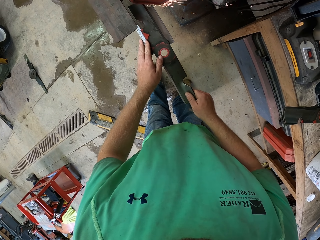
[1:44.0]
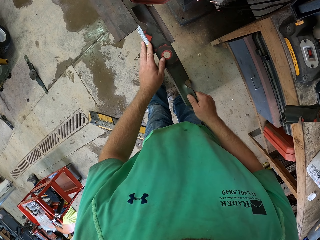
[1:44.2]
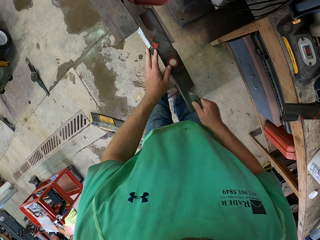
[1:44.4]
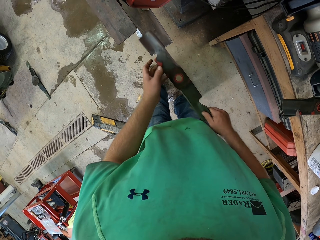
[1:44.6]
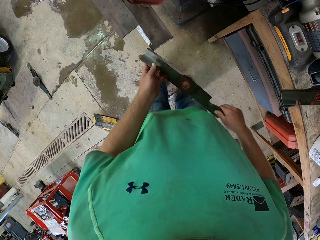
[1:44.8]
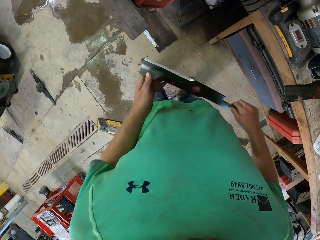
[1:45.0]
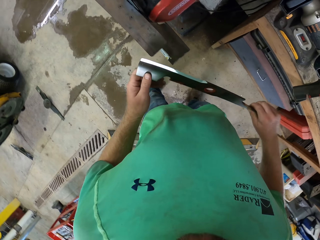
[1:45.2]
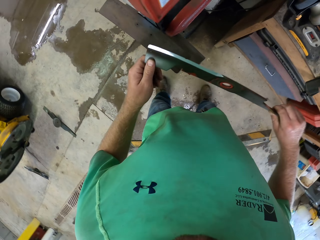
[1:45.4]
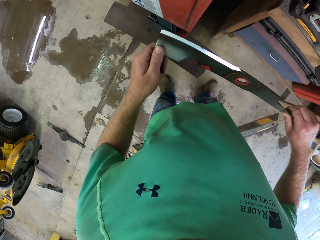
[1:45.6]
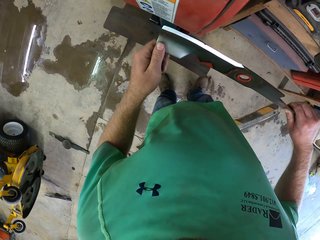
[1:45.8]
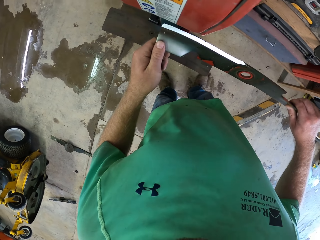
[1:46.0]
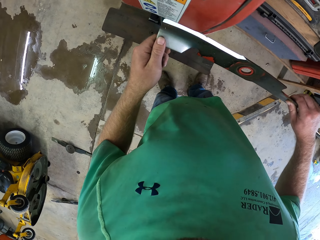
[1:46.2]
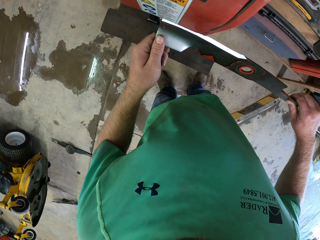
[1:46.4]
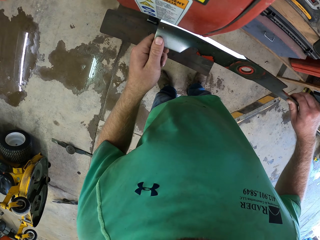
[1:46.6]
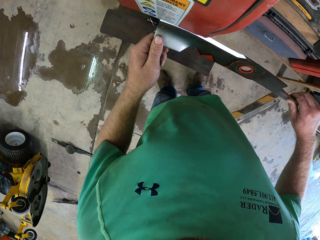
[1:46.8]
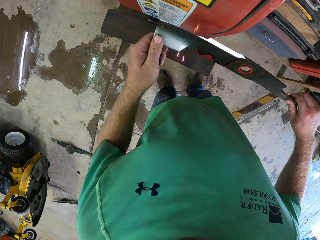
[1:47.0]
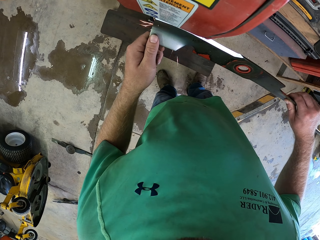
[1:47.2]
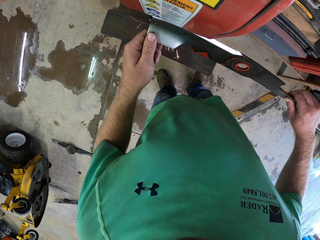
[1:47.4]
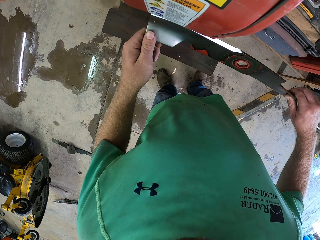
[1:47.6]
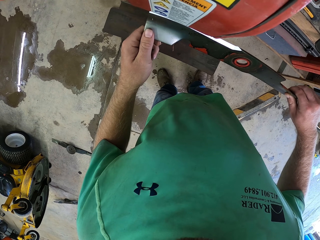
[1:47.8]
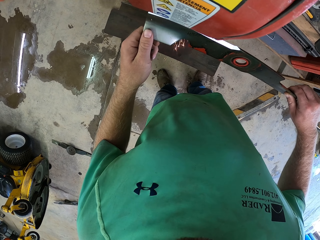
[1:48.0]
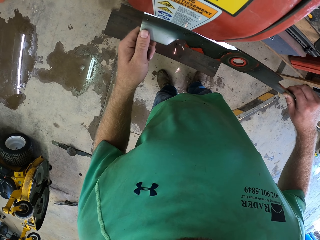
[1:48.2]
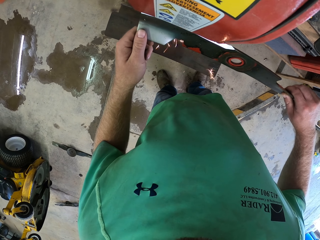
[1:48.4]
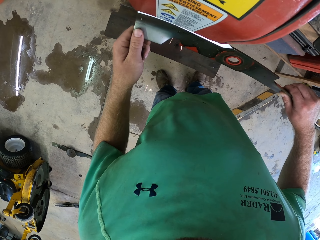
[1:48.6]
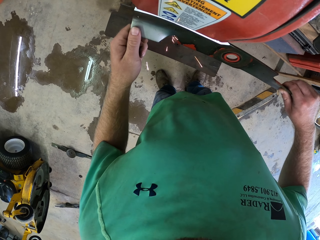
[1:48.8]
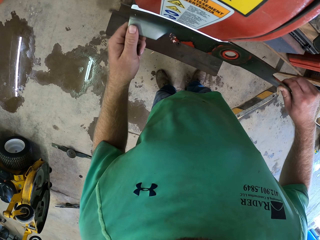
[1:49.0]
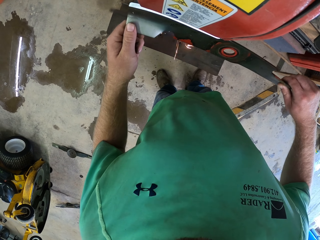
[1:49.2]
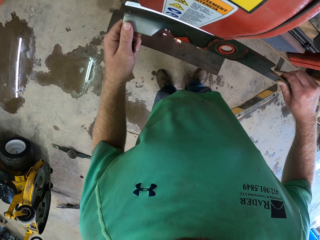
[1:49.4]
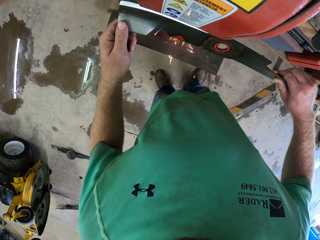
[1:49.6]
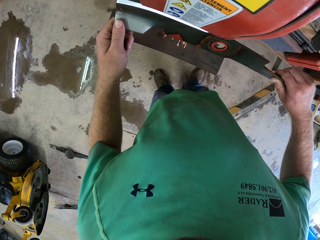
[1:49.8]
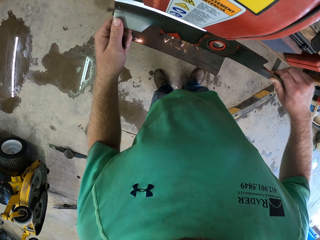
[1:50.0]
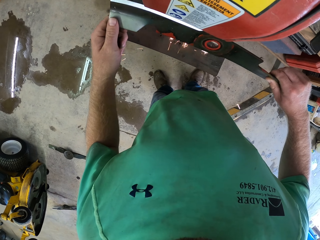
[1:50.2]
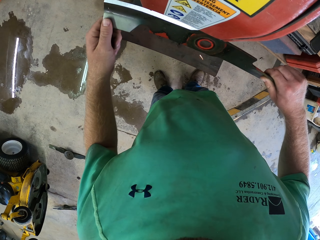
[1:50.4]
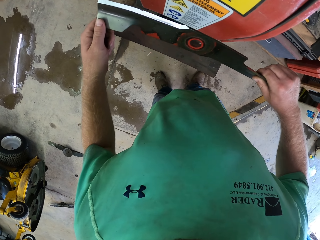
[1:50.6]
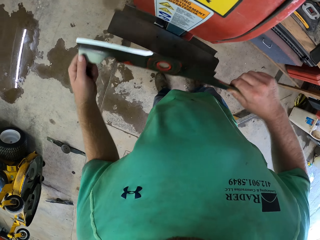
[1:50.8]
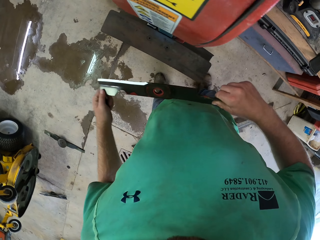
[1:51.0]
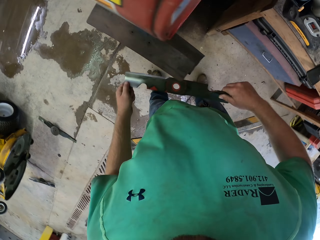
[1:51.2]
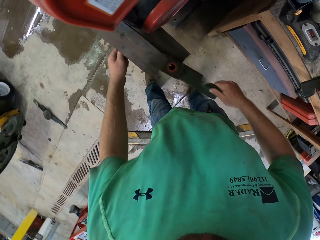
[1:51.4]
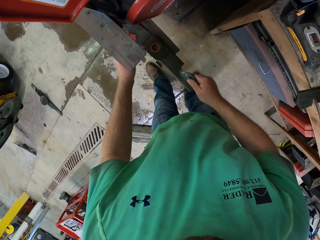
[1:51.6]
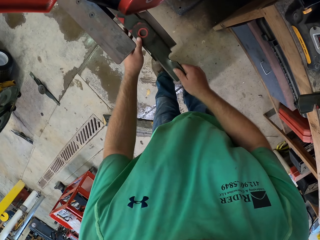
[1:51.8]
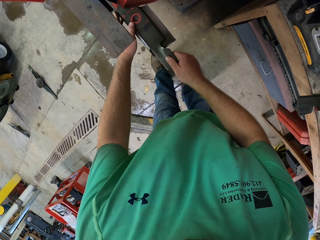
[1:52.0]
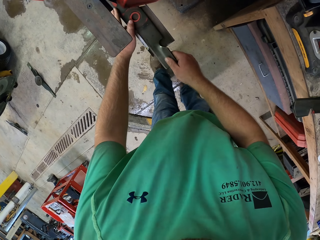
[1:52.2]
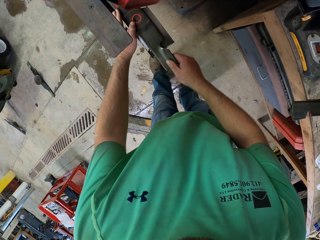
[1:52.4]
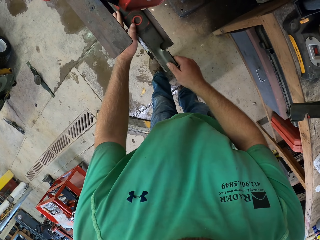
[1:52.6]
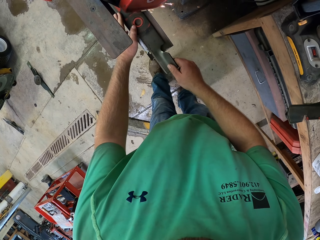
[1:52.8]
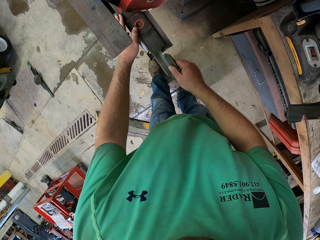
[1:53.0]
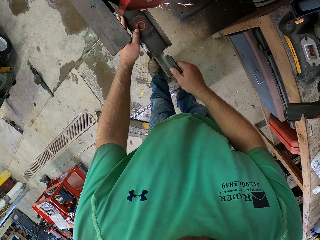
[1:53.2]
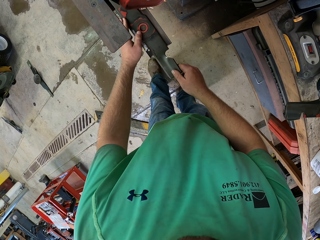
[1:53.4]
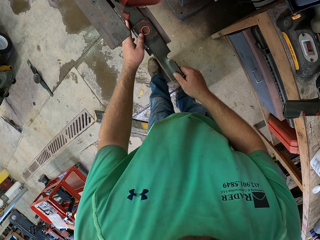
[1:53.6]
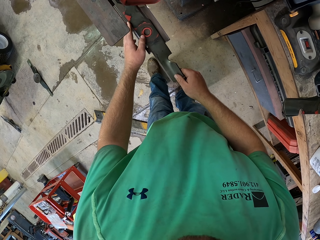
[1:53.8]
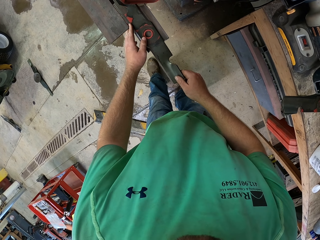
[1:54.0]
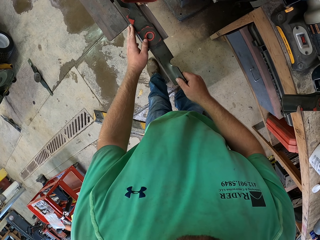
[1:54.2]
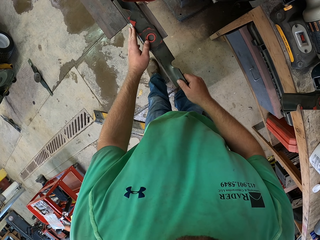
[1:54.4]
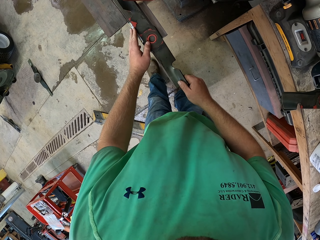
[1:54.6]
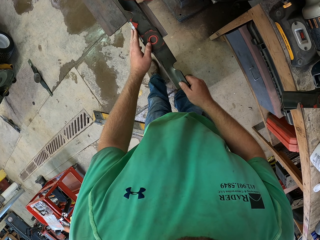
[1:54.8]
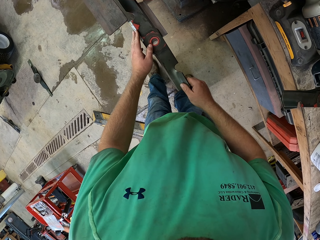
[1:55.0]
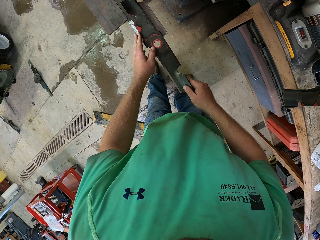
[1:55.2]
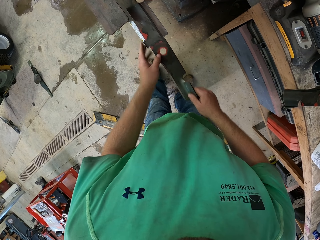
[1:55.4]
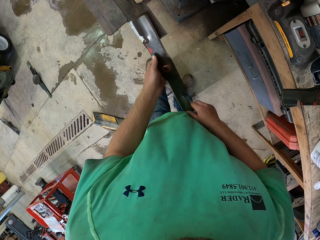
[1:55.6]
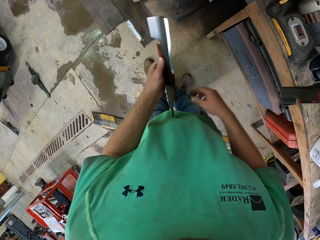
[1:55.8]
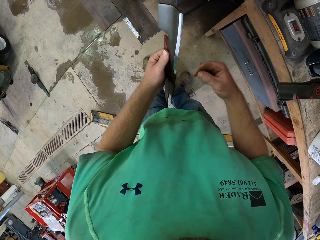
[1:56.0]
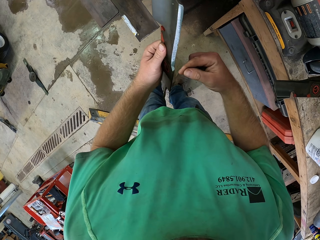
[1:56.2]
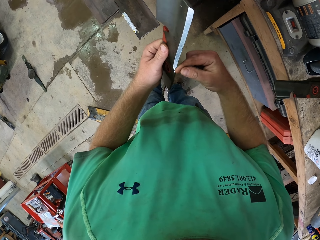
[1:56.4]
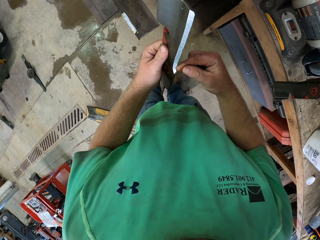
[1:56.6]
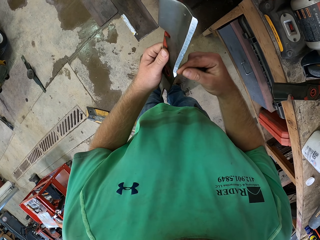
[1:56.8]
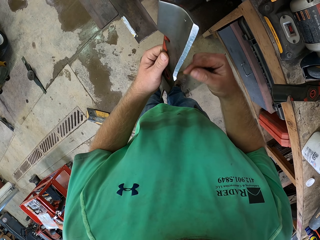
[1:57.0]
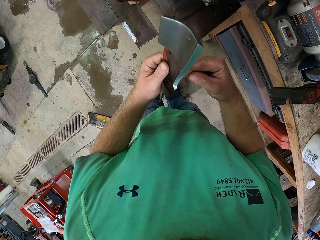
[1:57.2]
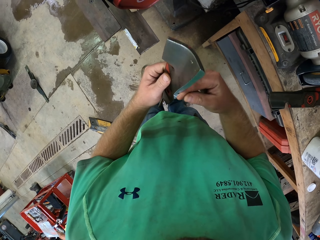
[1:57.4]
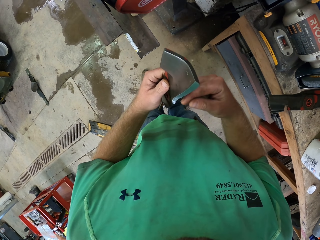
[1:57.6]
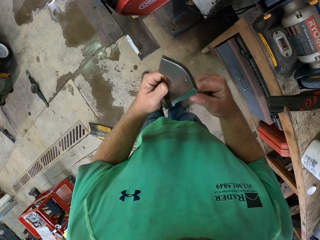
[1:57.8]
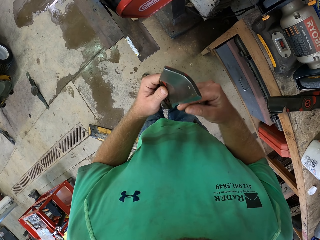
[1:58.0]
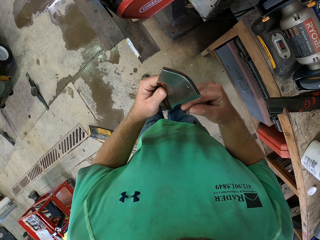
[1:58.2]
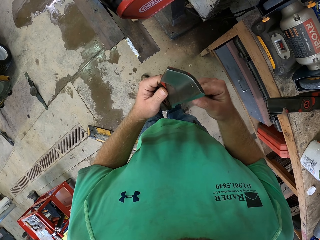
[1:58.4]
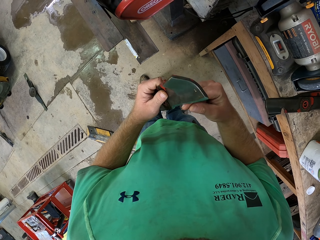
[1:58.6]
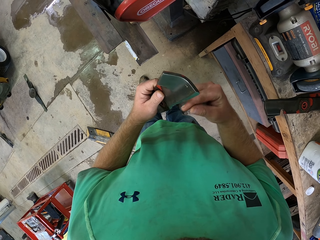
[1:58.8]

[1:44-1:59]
The camera wearer holds the blade in his hands. He removes something from the machine. He sharpens the blade with the sharpening machine in his hands. He places something in the machine. He removes something from the machine. He places the blade in the tool tray with his hands. He sharpens the blade with the sharpening machine in his hands. He holds the blade with his left hand. He examines the edge of the blade with his left finger.

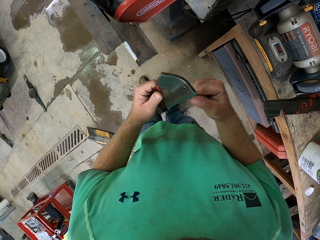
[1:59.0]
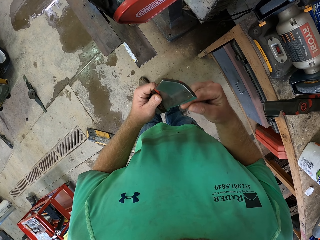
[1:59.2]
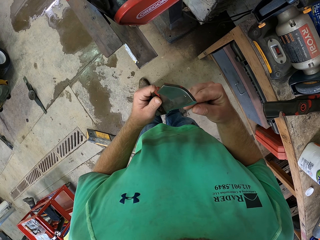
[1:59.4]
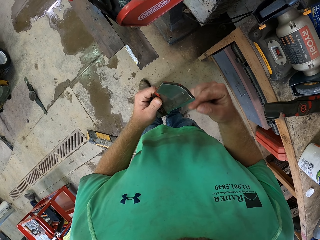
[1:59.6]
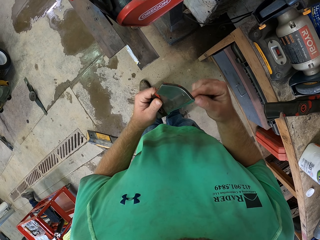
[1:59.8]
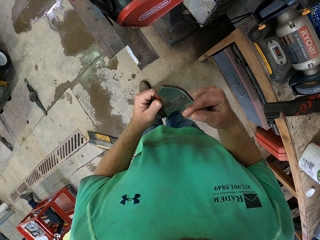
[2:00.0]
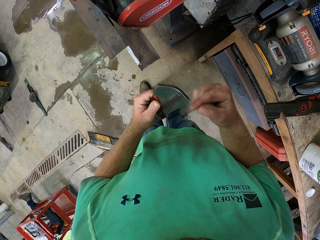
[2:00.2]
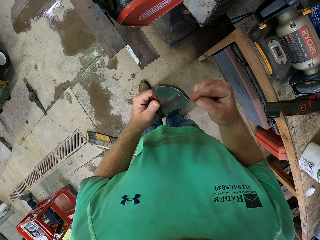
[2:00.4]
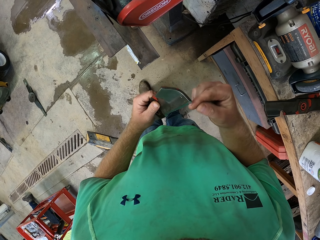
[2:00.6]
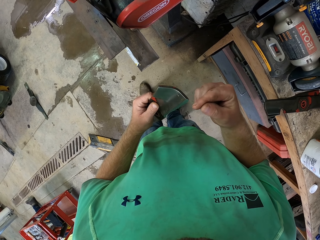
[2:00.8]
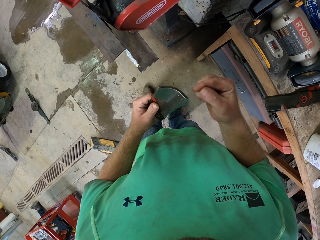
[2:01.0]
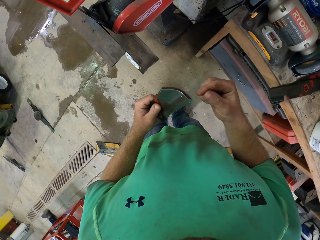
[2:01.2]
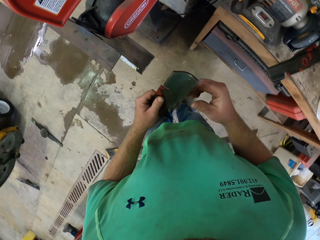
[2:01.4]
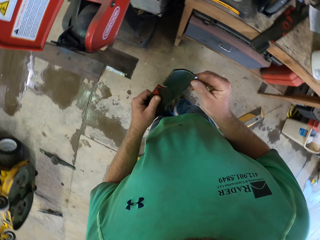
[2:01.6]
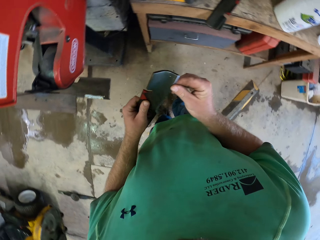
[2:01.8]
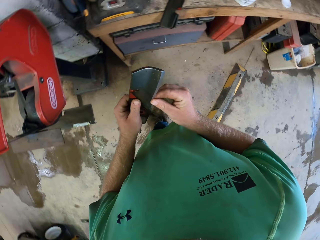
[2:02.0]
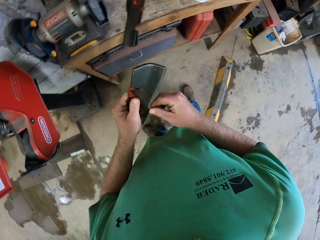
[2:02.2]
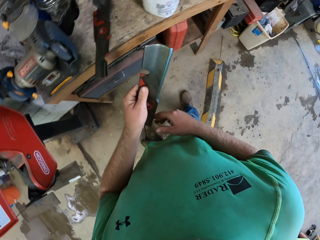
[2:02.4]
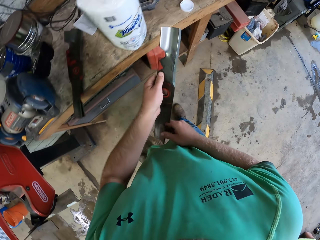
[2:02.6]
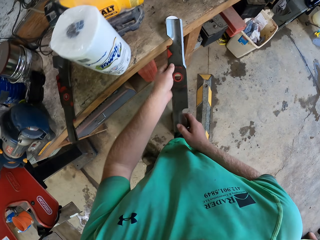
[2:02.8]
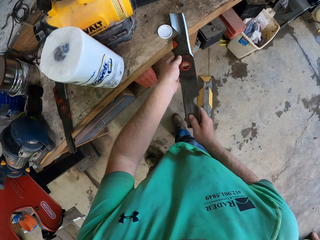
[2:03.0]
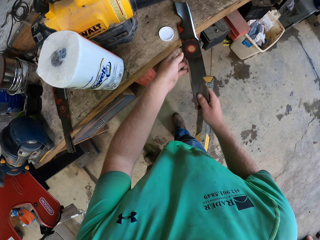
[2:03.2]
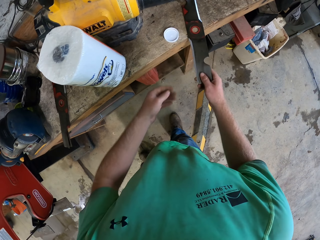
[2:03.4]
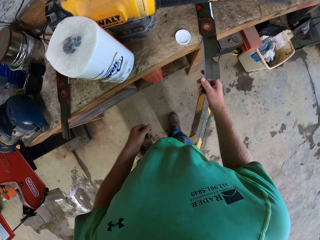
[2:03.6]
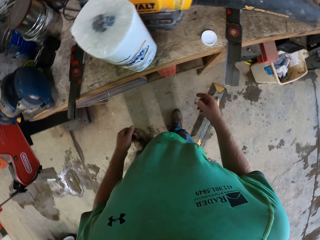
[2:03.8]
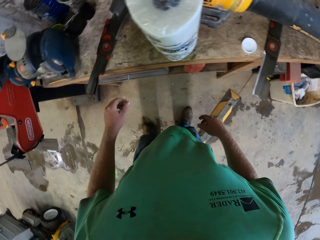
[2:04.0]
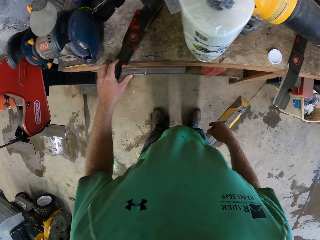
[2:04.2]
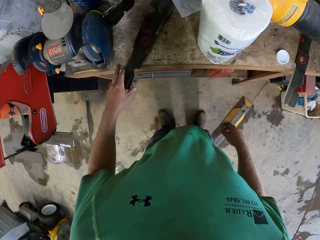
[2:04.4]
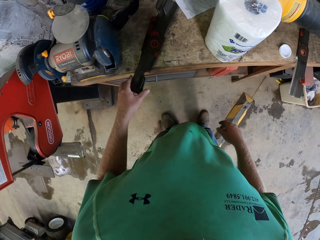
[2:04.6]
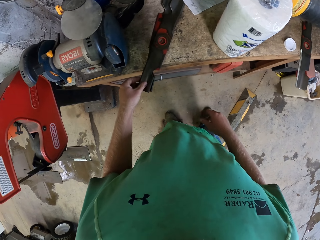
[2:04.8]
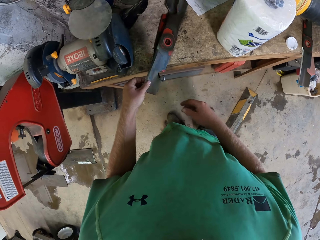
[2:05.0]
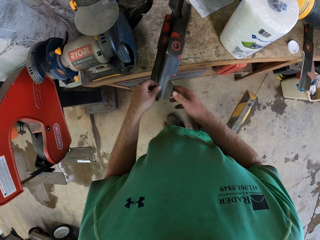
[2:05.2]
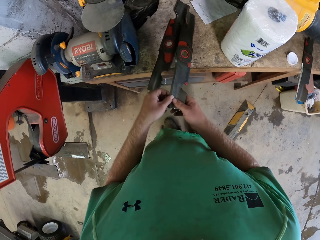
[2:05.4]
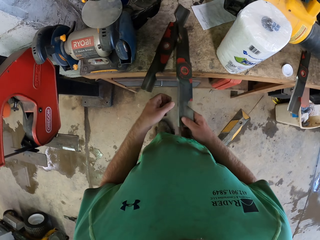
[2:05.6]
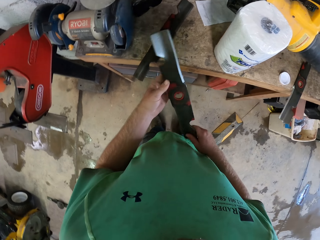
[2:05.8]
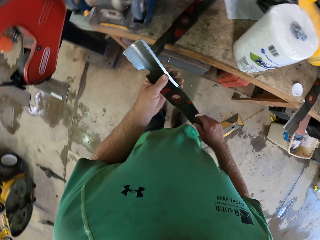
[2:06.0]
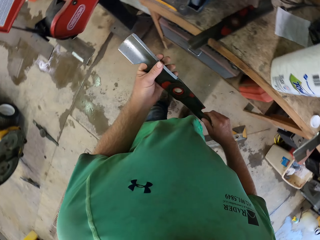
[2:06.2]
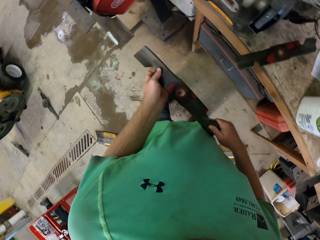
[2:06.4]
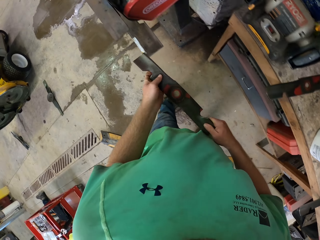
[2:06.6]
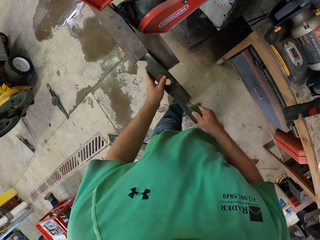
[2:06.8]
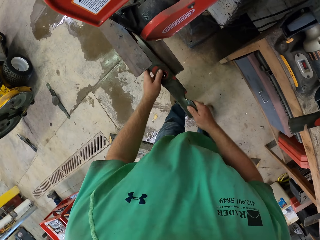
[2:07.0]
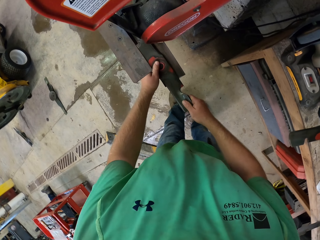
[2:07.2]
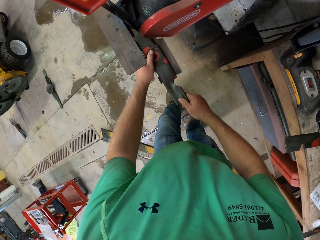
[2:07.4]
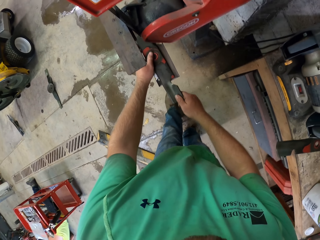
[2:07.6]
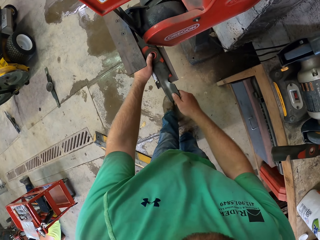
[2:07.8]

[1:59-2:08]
The camera wearer places down the right hand. He keeps the blade on a table with his right hand. He takes a blade on the table with his left hand. He transfers something from the left hand to the right hand. He holds the blade with both hands. He places the blade in the tool tray with his hands.
